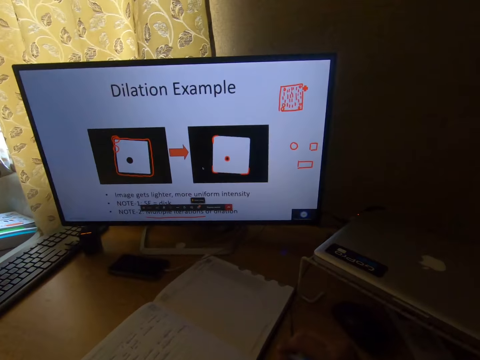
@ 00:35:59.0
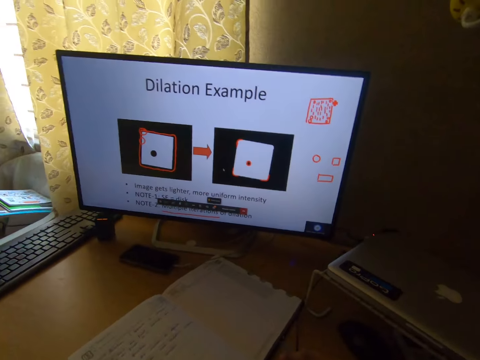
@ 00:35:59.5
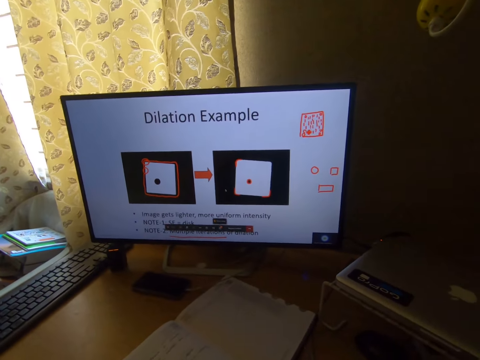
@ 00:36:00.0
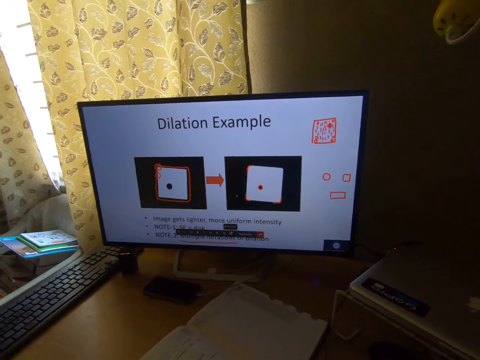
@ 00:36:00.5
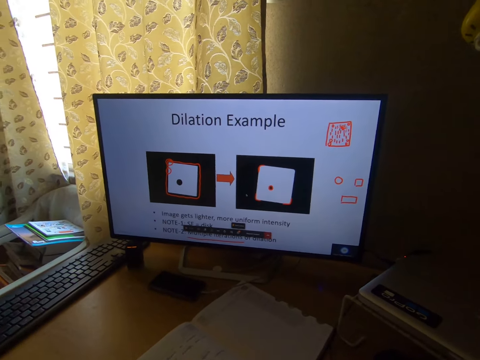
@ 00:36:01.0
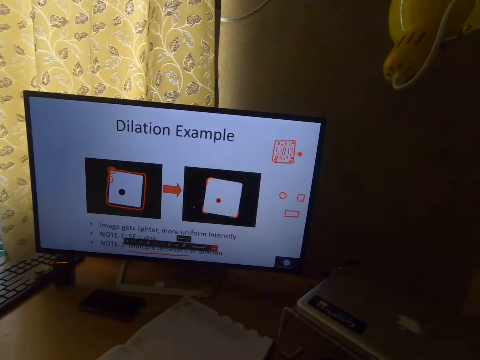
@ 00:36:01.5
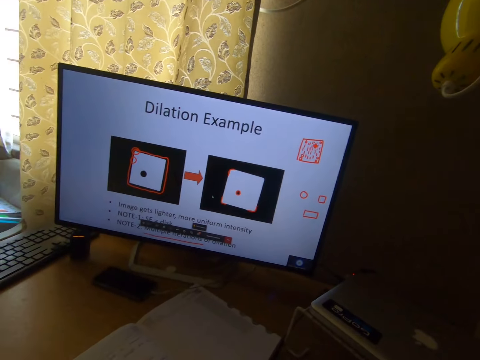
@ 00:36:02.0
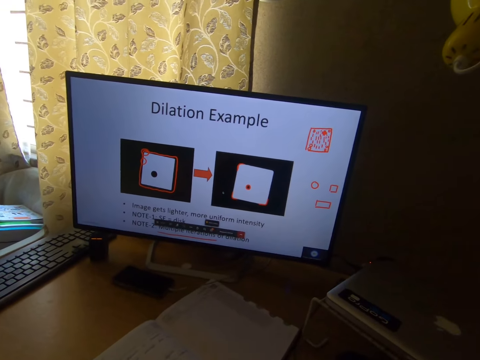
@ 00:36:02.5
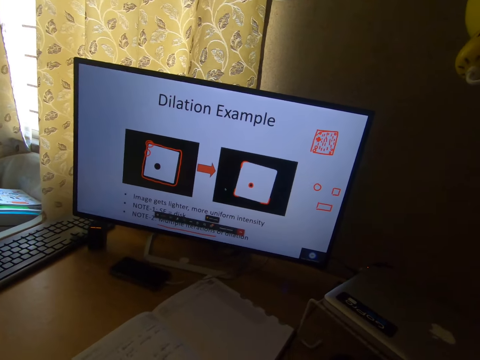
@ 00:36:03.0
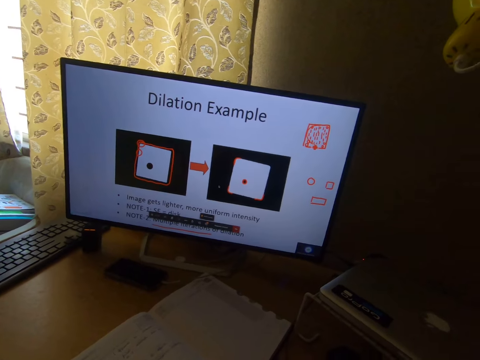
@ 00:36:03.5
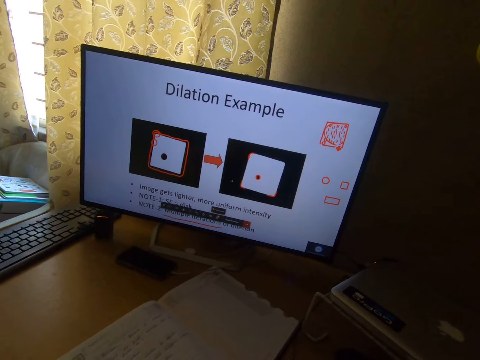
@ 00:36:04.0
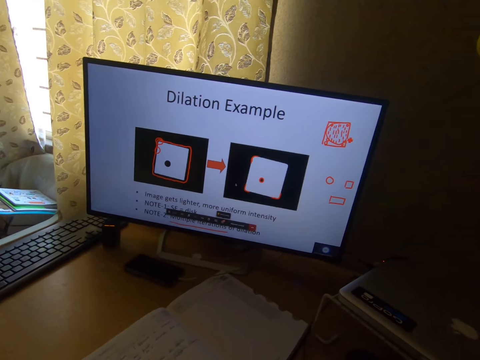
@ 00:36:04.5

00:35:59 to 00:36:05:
The camera wearer operates a computer.

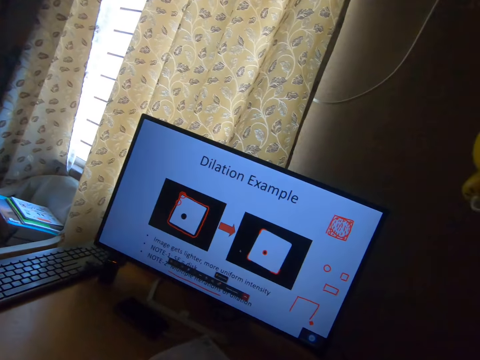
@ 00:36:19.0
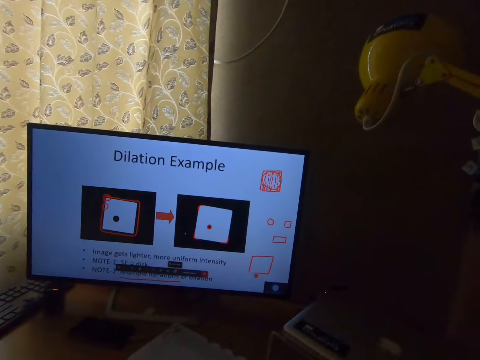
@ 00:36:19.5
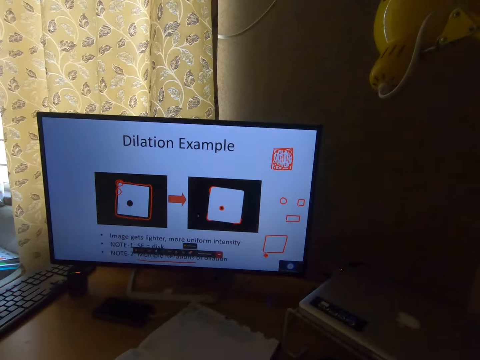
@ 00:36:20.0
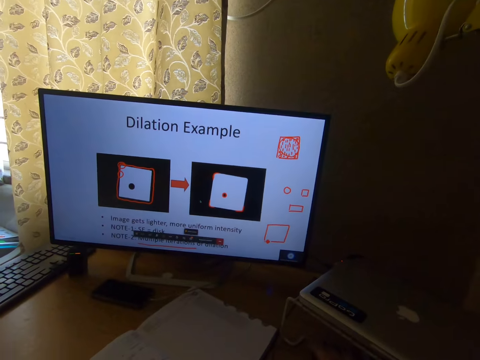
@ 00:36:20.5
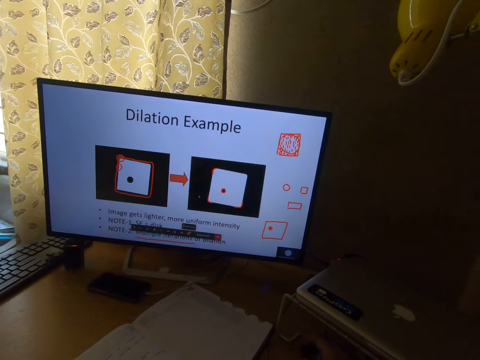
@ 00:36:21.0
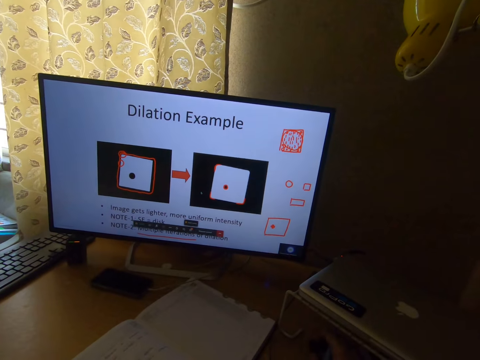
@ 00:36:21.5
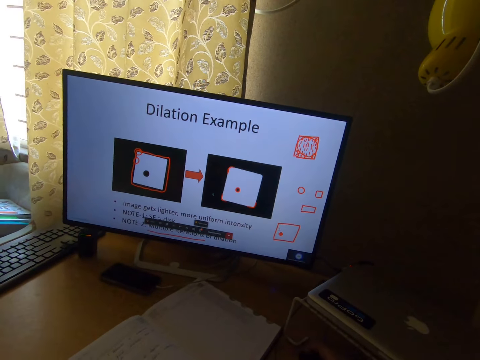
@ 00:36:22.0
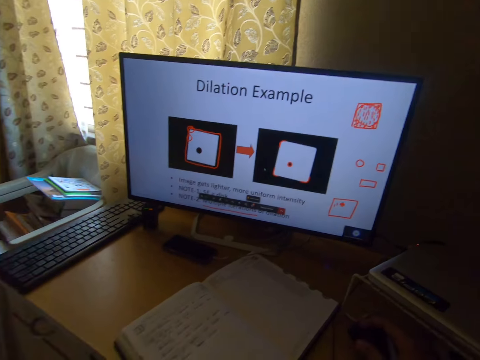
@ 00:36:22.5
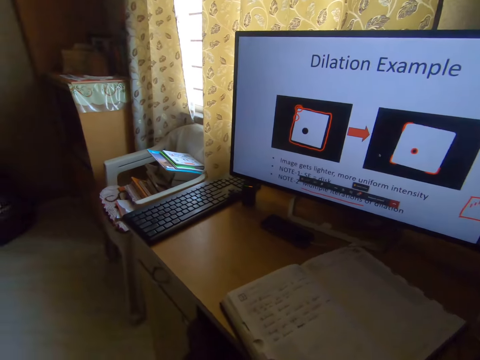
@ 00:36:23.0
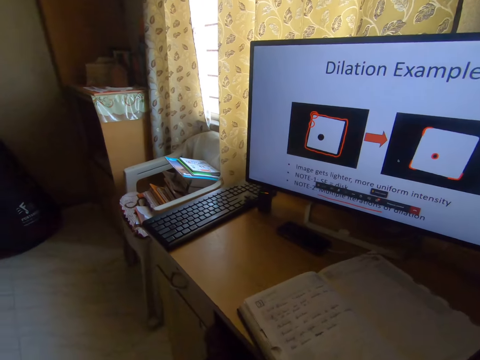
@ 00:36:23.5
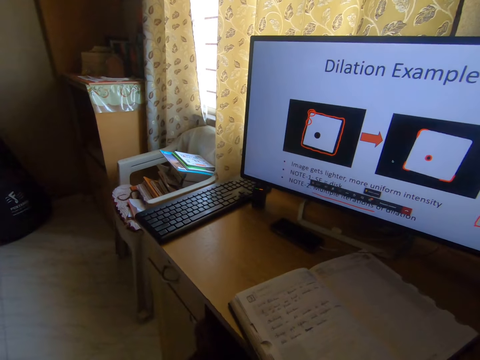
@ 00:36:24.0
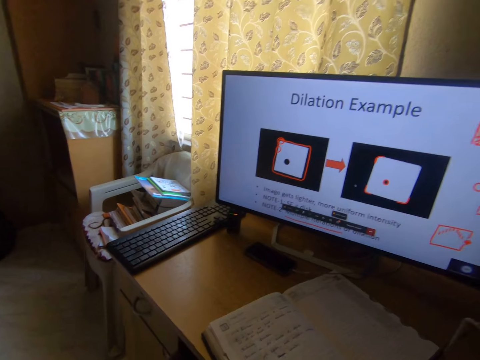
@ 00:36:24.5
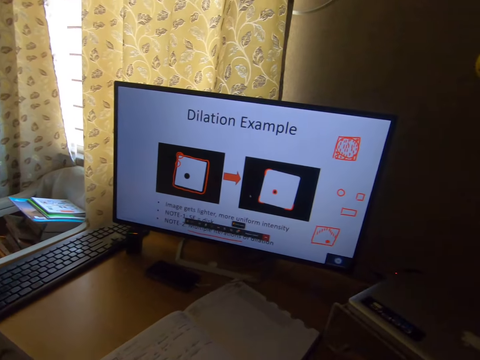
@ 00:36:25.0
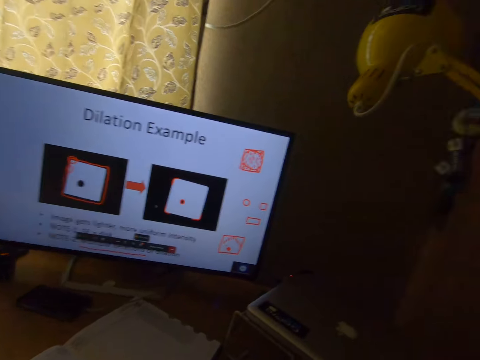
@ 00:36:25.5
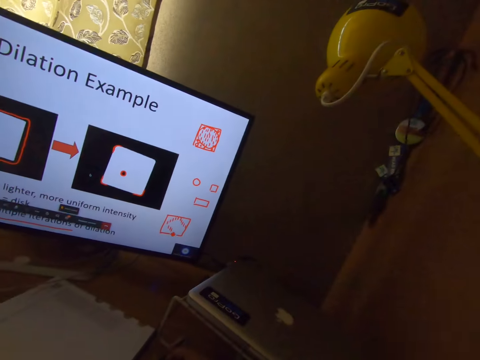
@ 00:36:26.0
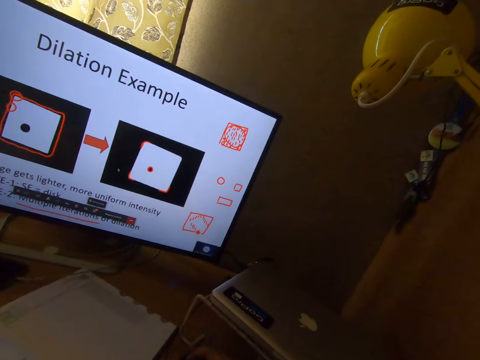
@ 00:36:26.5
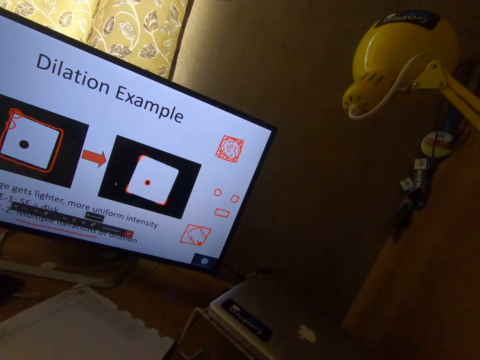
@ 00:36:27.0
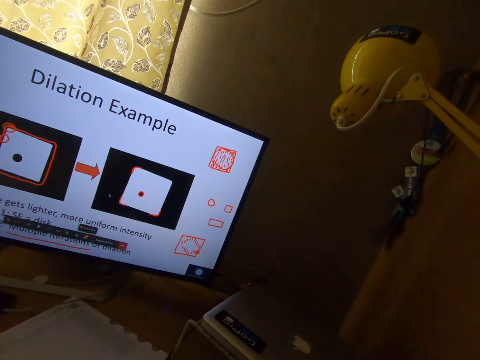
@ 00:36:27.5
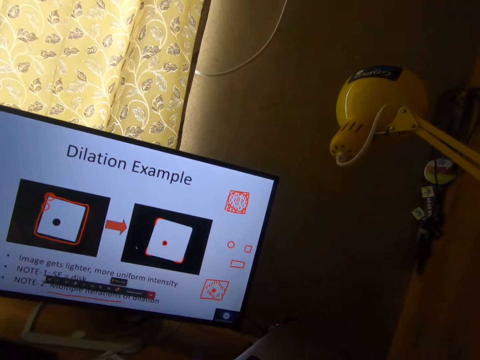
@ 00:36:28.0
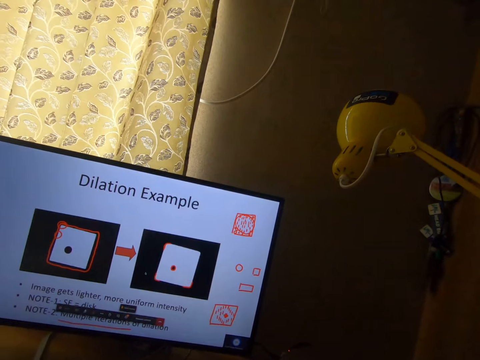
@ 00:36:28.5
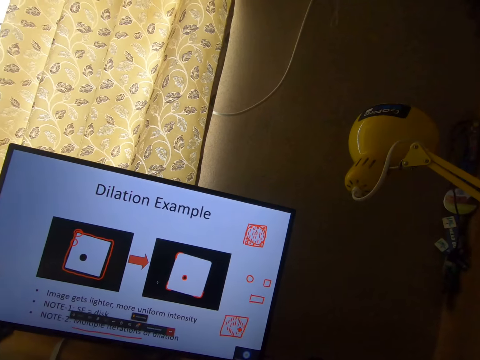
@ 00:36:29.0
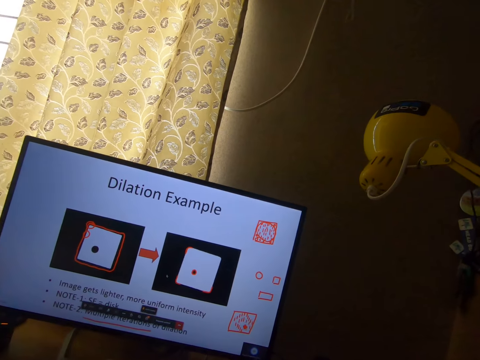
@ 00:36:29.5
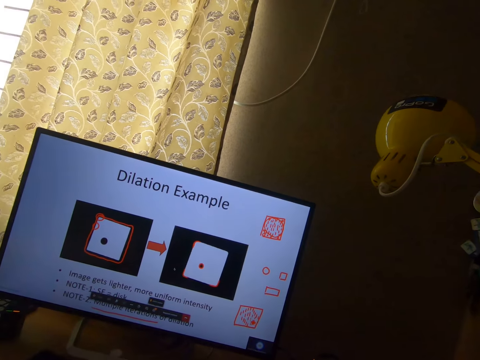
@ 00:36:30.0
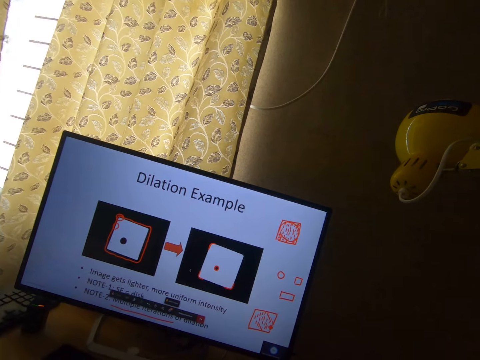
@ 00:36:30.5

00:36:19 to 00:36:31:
The camera wearer moves the mouse with his right hand. He makes sketches on the computer screen with the mouse.

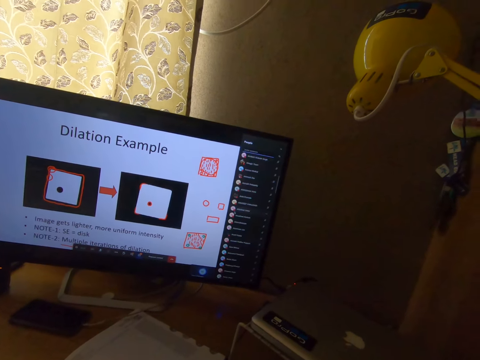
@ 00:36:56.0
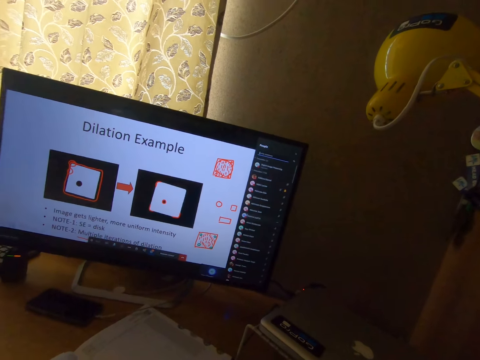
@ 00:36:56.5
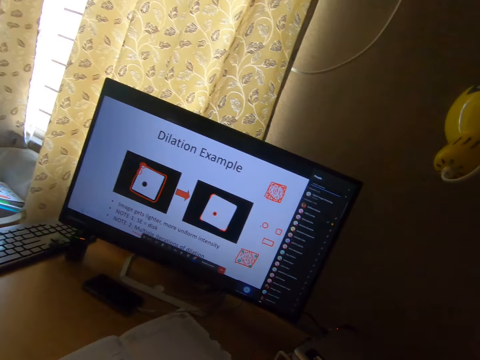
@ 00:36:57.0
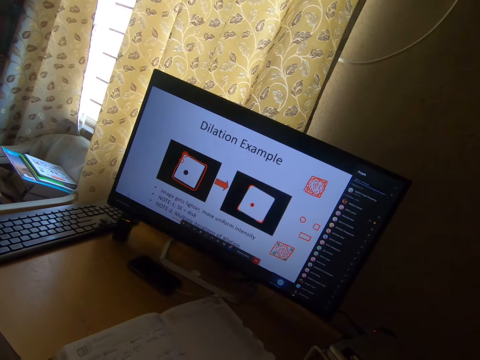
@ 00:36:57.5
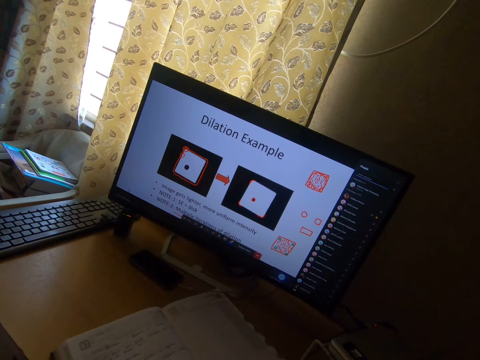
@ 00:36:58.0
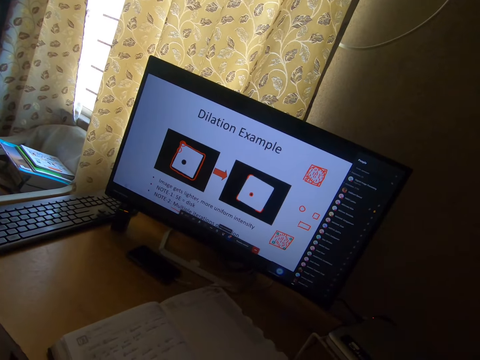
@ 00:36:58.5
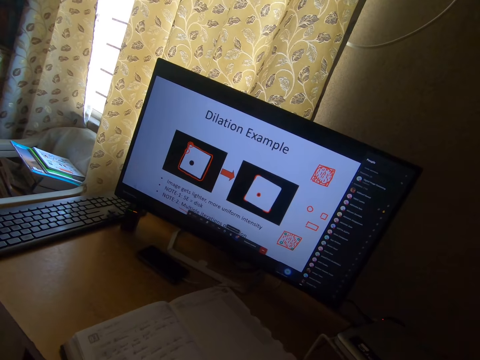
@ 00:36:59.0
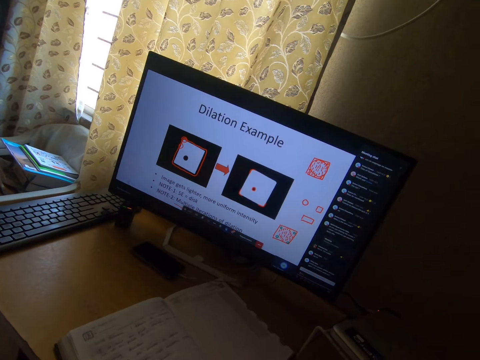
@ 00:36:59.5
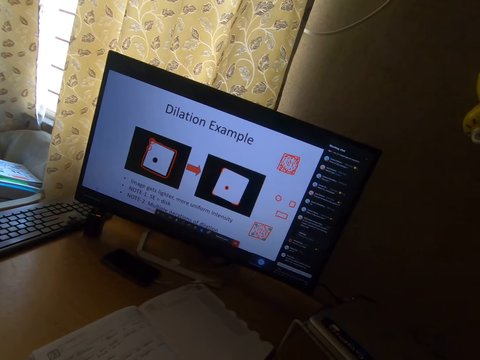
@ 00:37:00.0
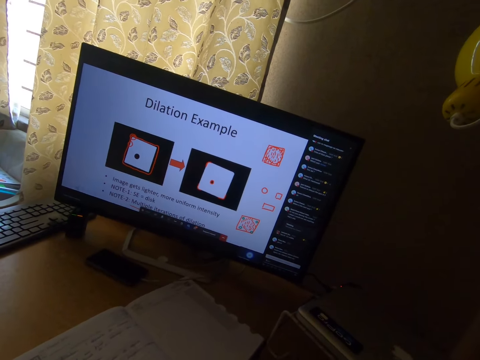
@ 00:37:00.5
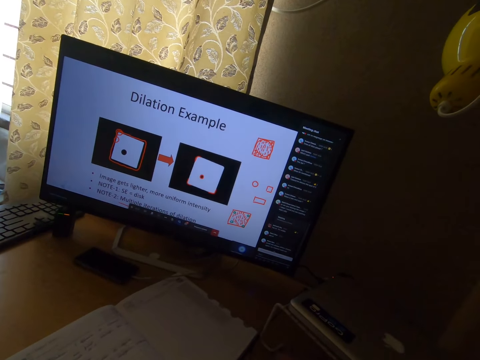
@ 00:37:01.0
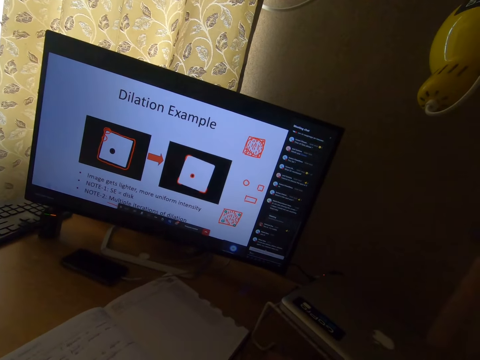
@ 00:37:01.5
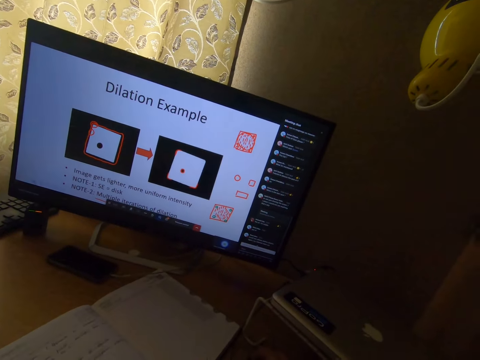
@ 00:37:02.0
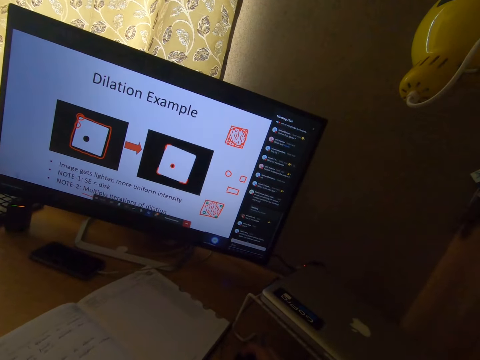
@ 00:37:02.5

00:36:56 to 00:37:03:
The camera wearer clicks the mouse.

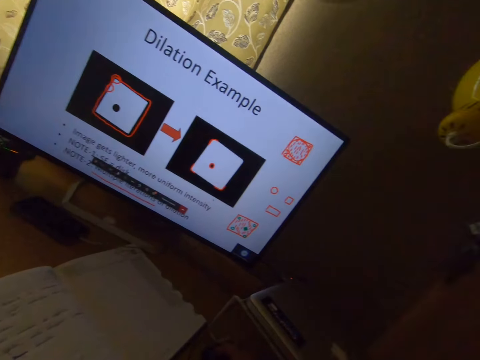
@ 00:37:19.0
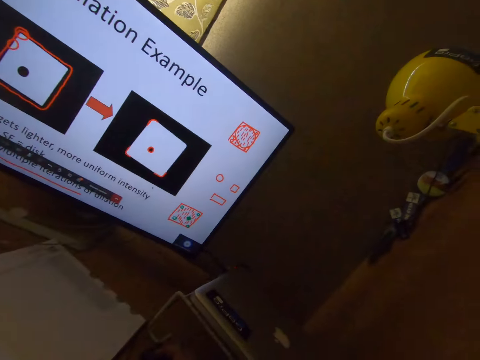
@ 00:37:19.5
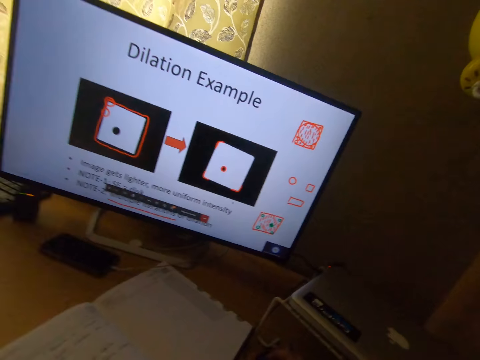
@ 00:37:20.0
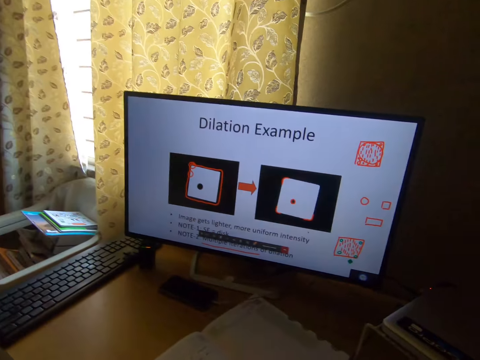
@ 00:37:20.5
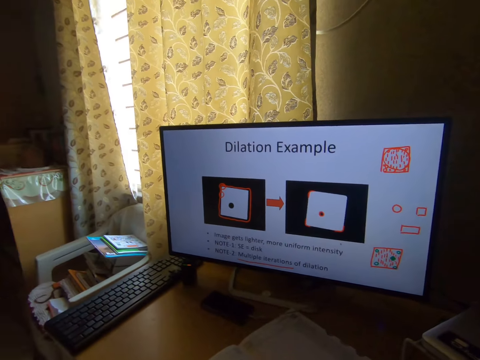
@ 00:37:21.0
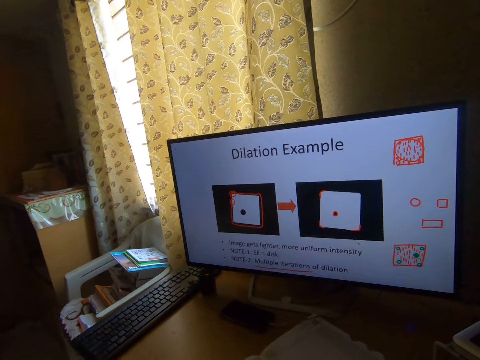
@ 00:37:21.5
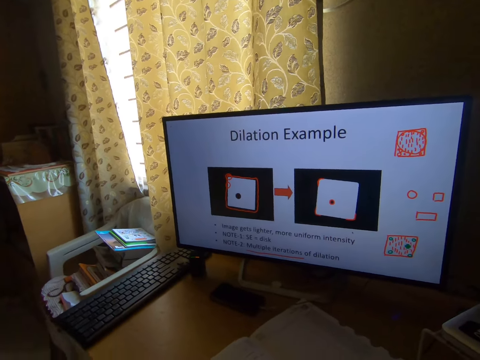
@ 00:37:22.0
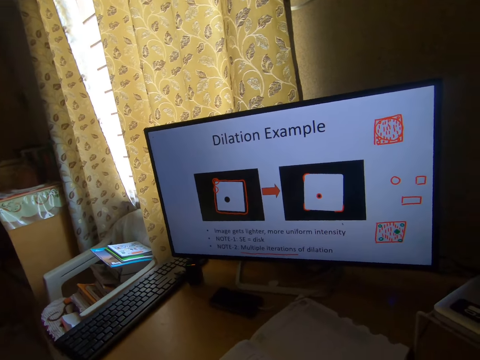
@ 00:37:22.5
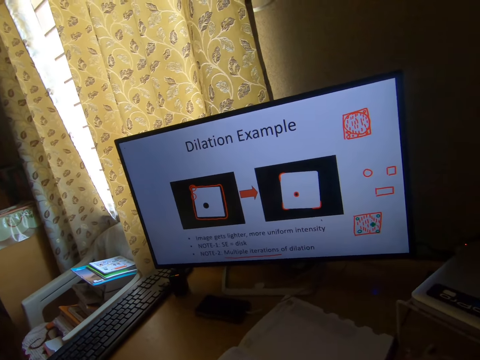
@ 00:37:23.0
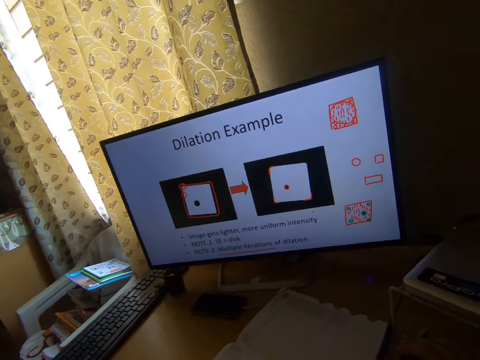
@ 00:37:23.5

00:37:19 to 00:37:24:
The camera wearer moves his hand. He operates a computer.
